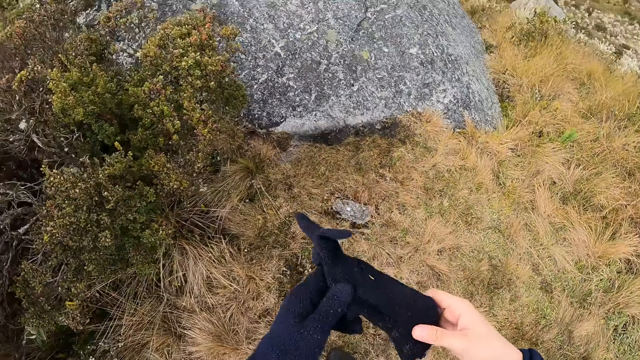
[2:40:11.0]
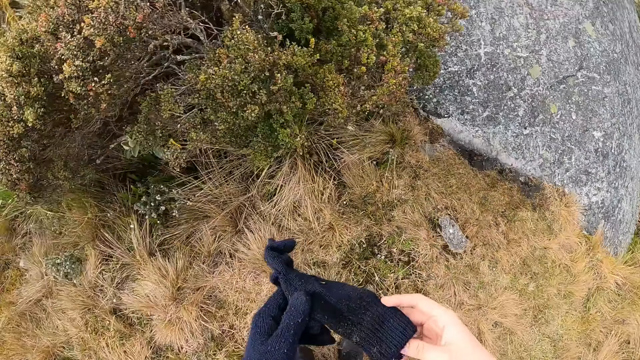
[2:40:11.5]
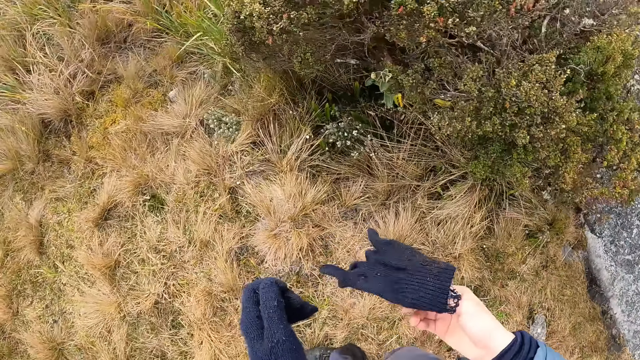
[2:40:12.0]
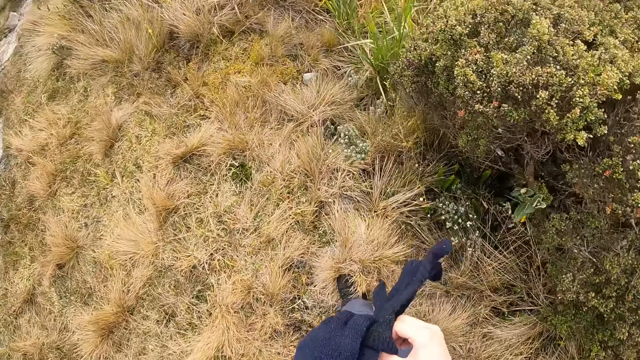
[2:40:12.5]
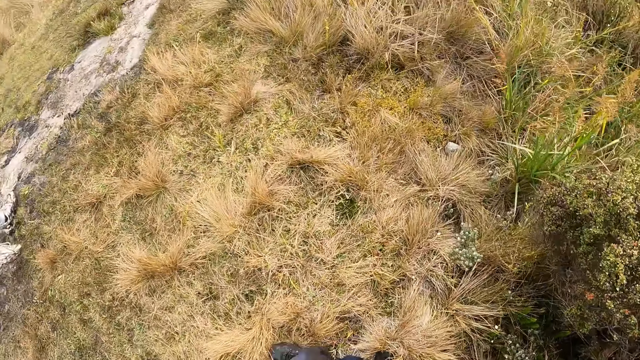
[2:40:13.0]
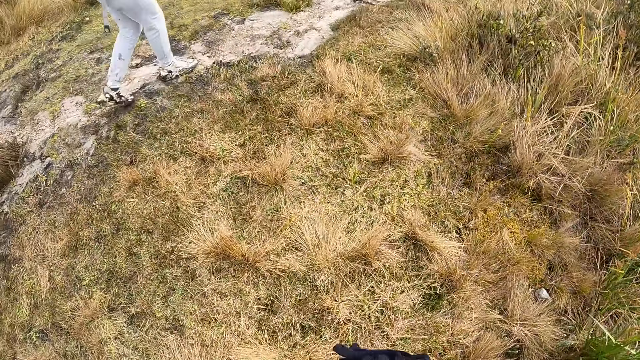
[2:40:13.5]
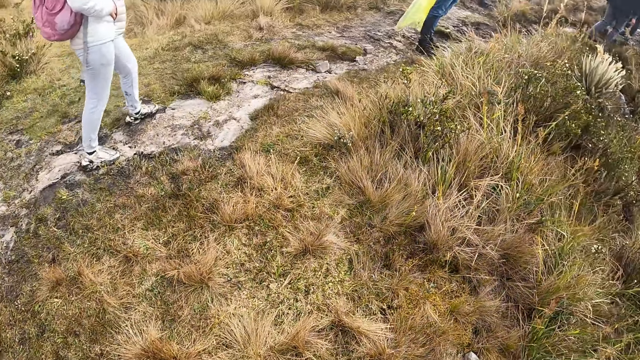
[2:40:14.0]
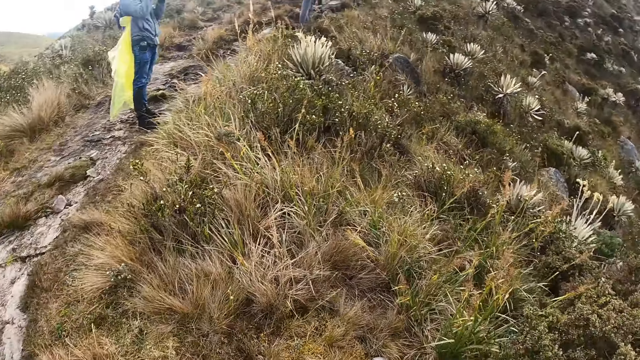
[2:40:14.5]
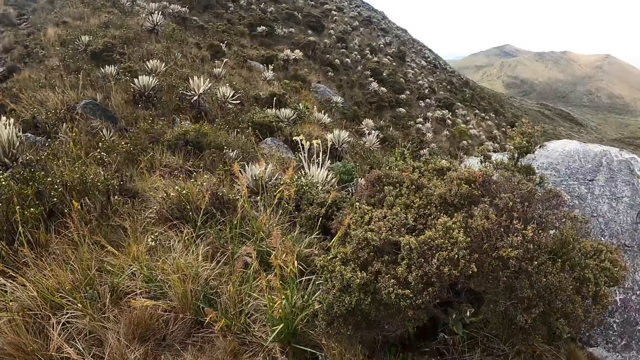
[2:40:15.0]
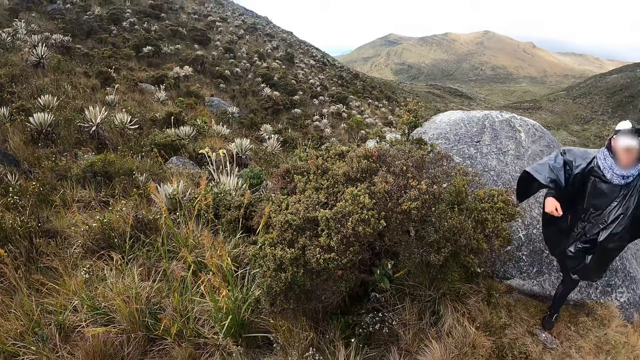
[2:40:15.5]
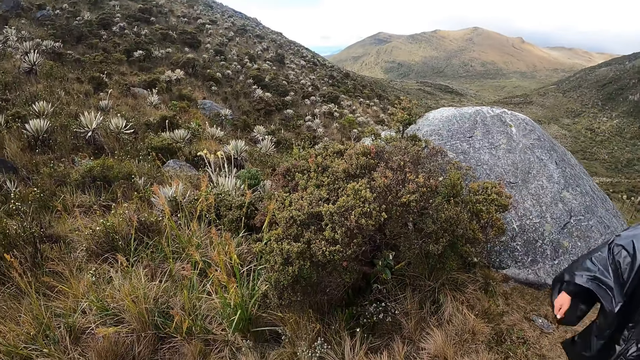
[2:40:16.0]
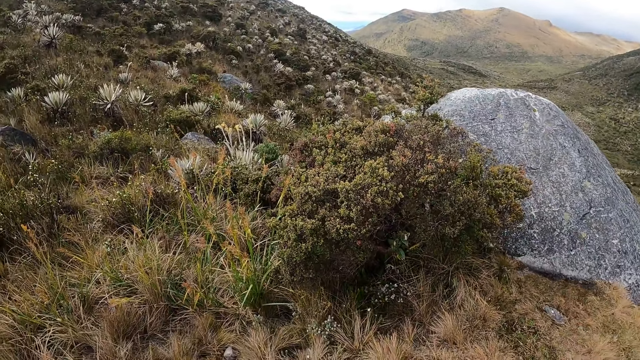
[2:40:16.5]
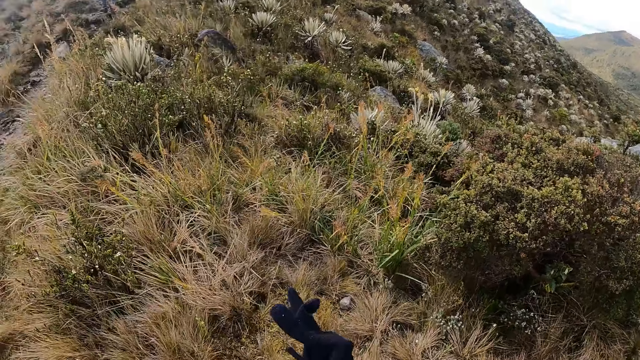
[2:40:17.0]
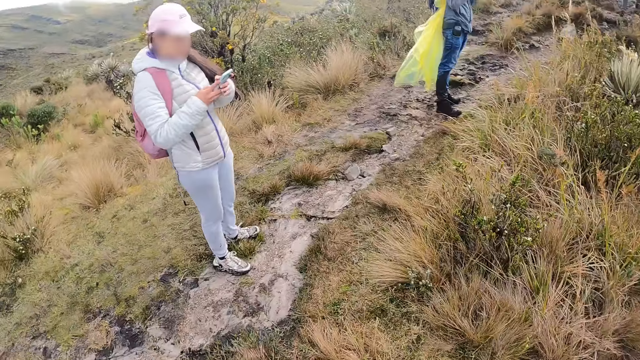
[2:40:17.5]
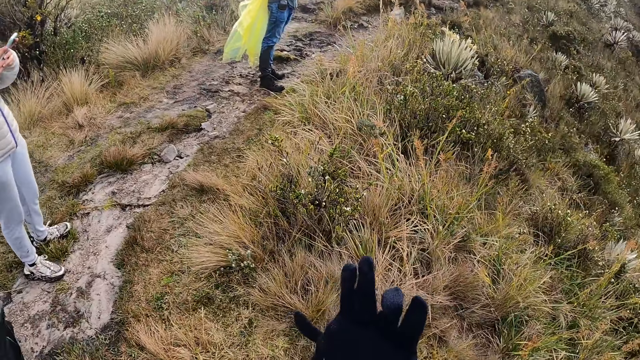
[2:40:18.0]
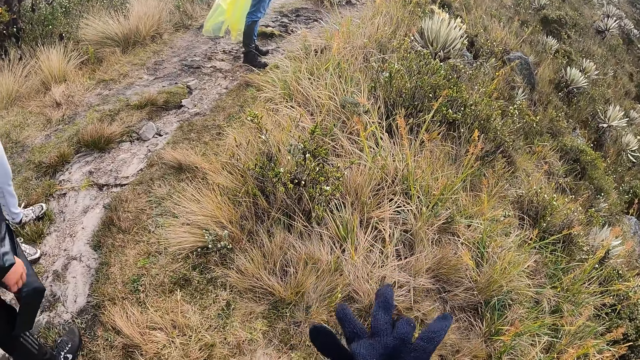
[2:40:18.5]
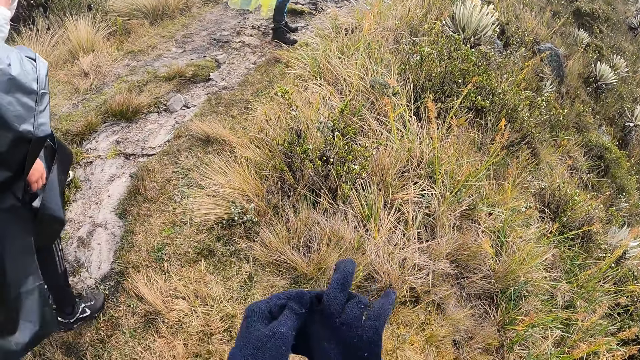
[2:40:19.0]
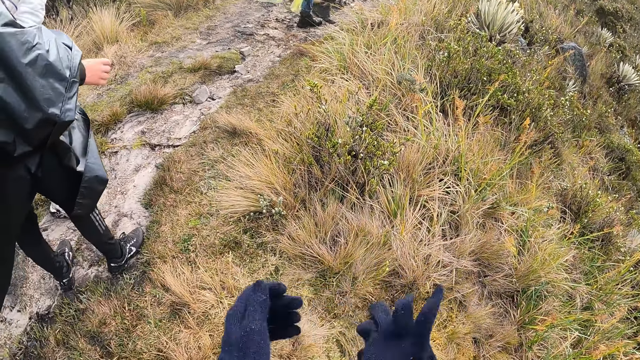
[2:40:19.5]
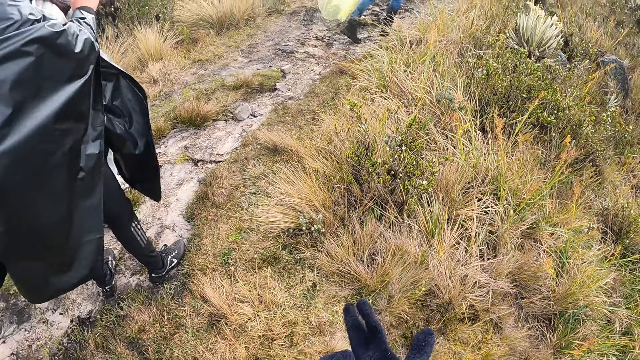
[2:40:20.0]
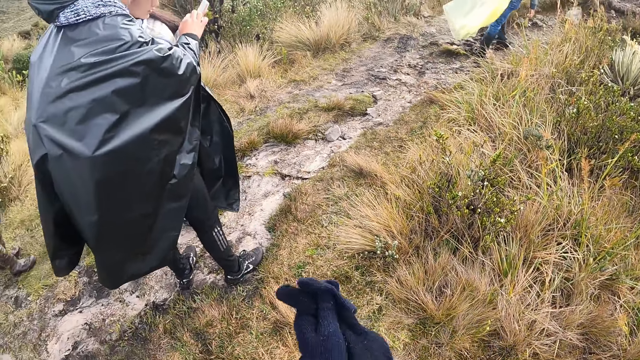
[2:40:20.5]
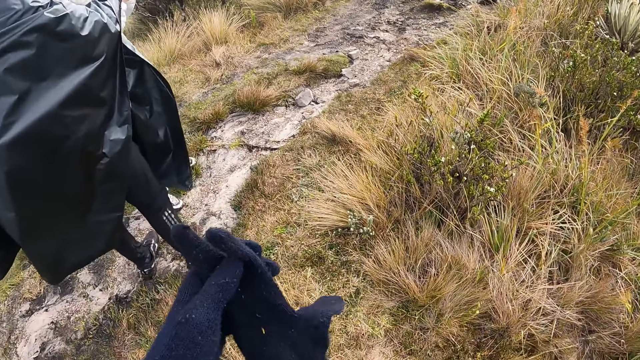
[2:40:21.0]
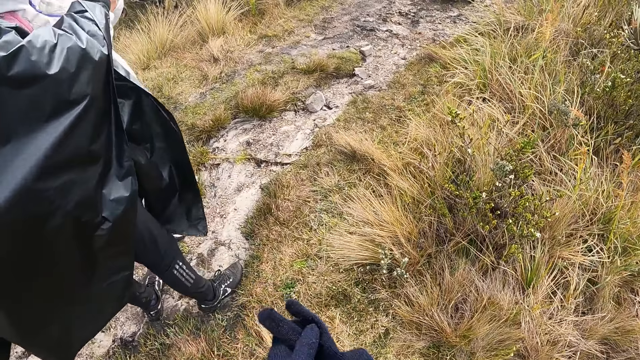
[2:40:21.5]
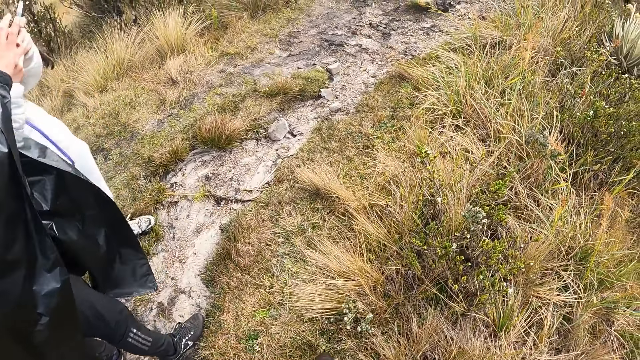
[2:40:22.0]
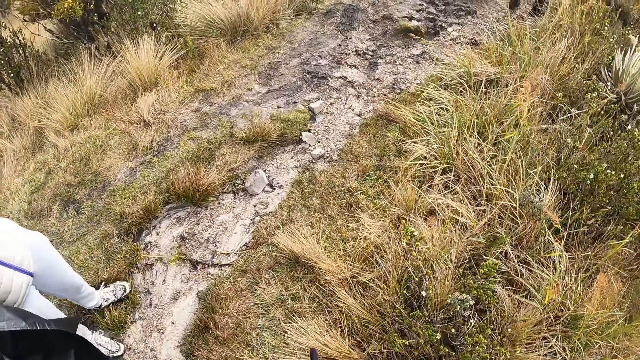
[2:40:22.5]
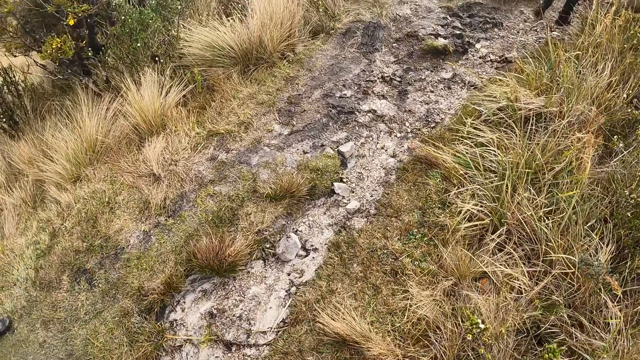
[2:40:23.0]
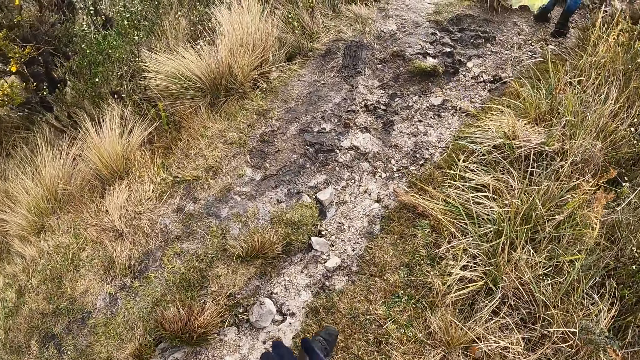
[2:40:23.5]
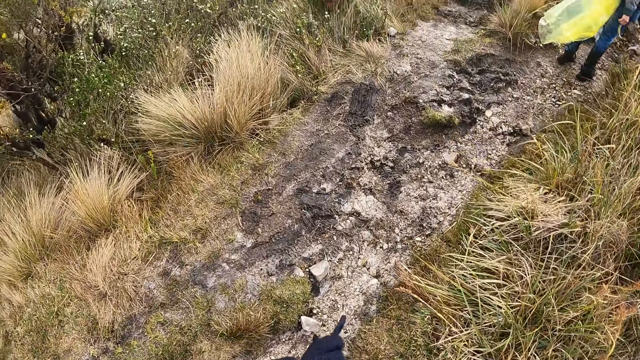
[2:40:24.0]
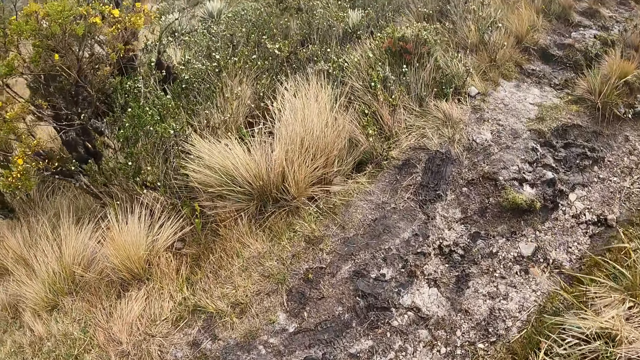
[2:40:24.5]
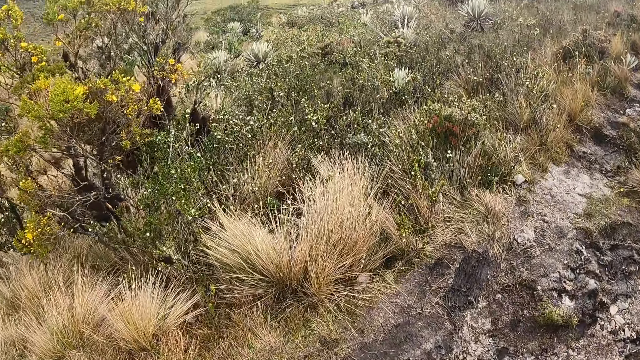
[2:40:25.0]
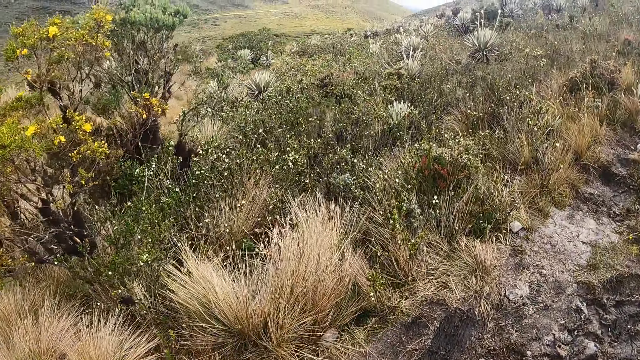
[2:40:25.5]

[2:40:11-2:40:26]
The camera wearer turns around. They adjust a glove. They wear the glove. They look around the compound. They turn around. A person walks down the stone. The camera wearer walks around. They adjust the glove. They walk around the compound.

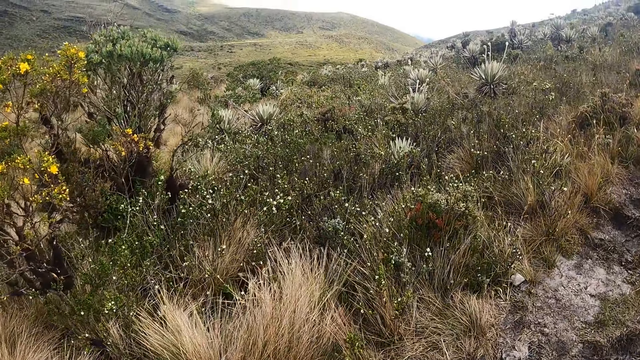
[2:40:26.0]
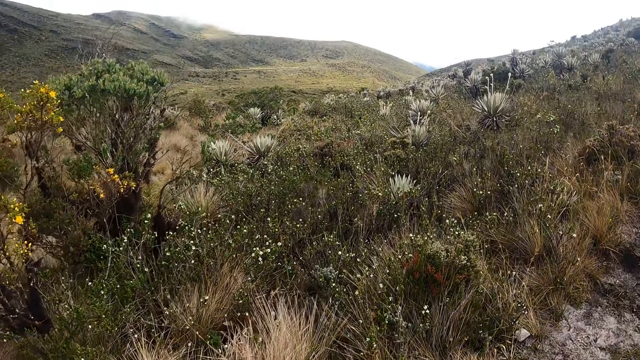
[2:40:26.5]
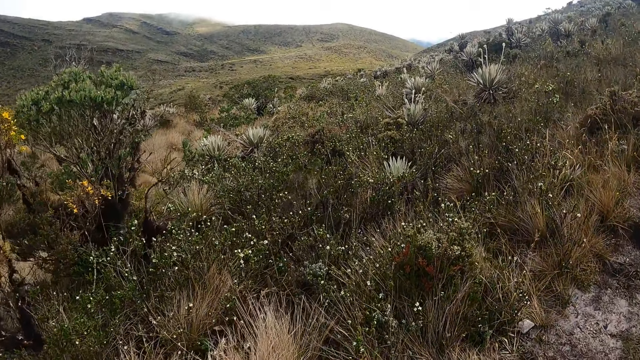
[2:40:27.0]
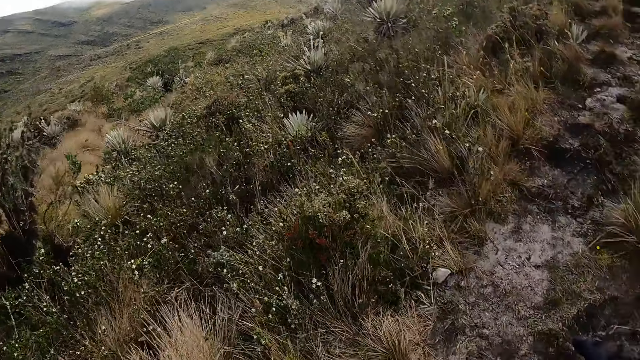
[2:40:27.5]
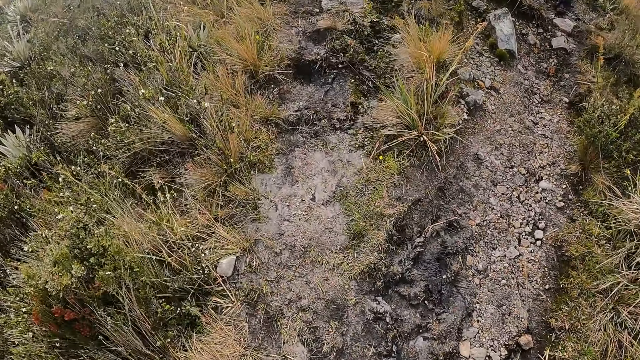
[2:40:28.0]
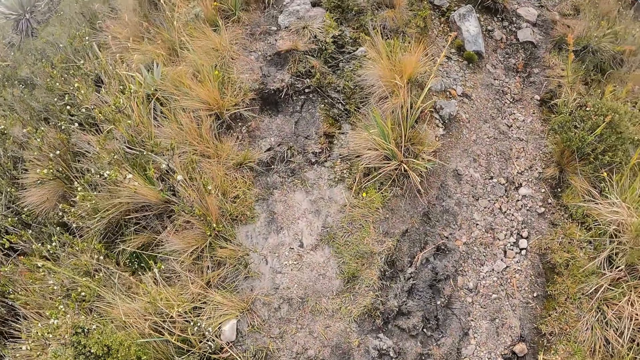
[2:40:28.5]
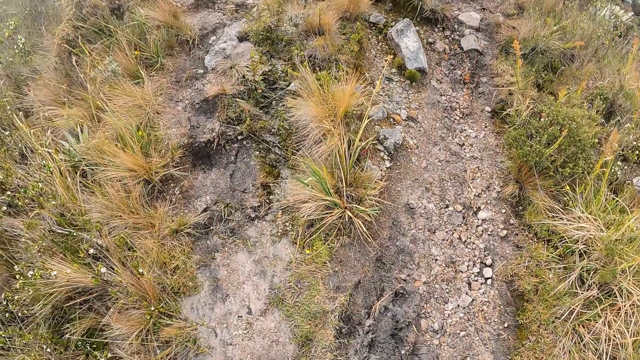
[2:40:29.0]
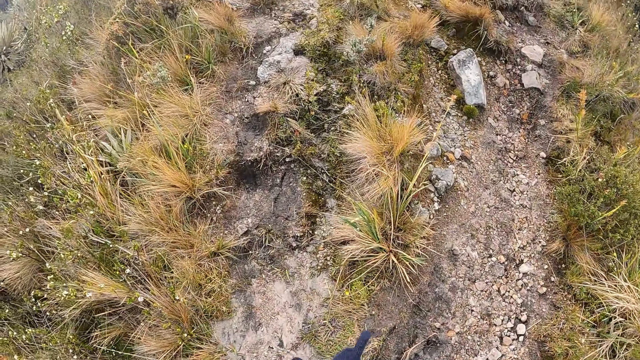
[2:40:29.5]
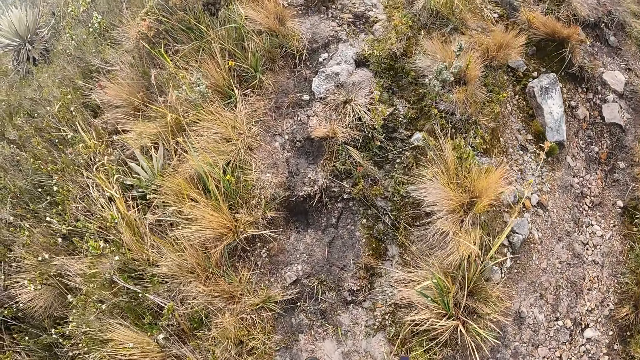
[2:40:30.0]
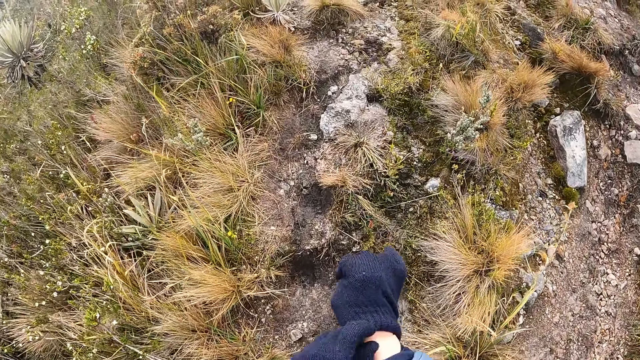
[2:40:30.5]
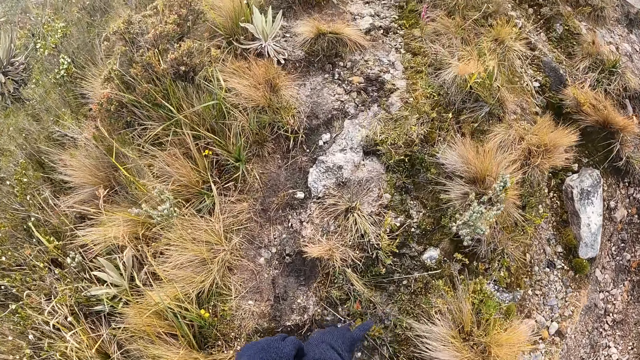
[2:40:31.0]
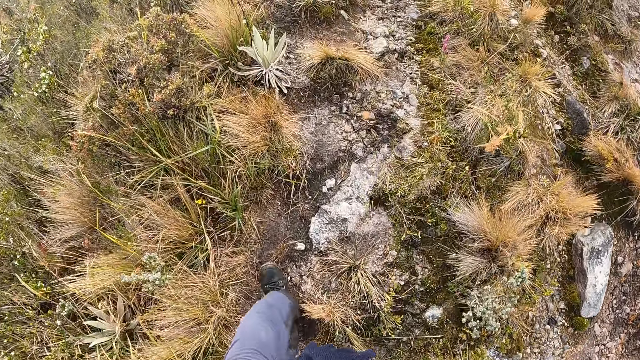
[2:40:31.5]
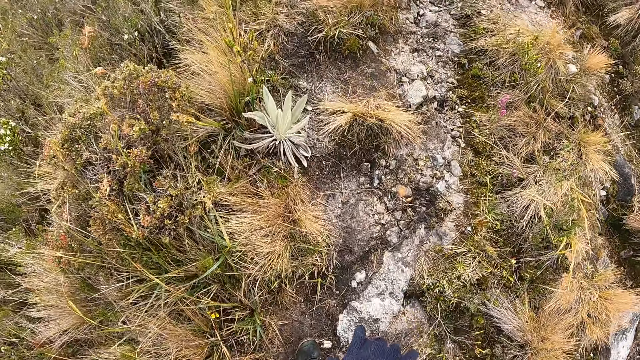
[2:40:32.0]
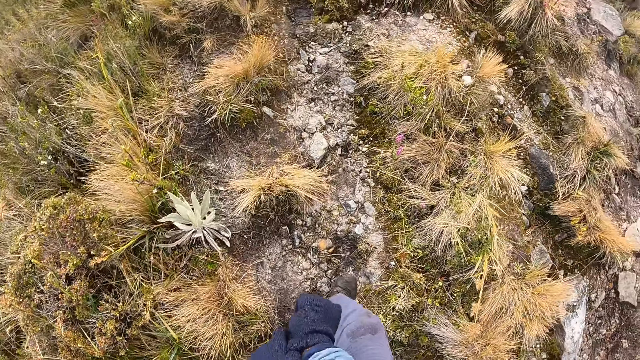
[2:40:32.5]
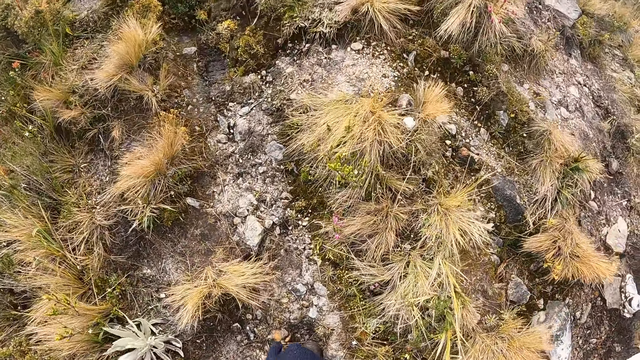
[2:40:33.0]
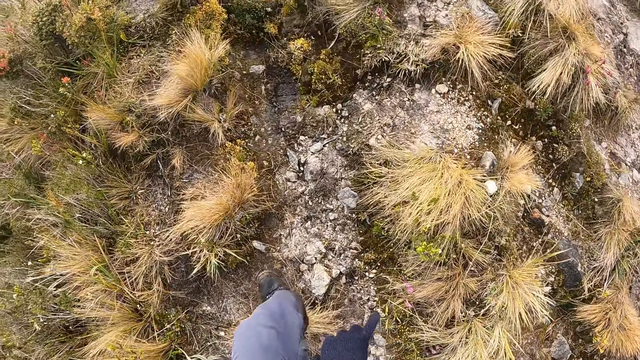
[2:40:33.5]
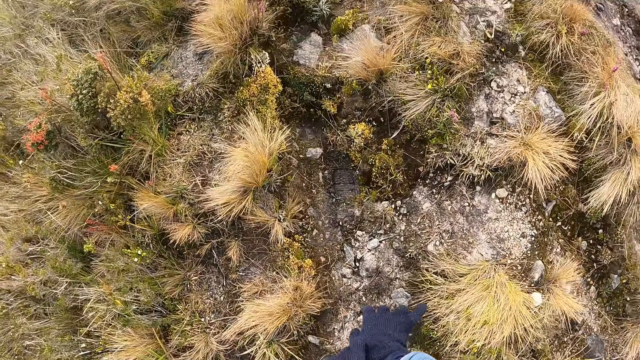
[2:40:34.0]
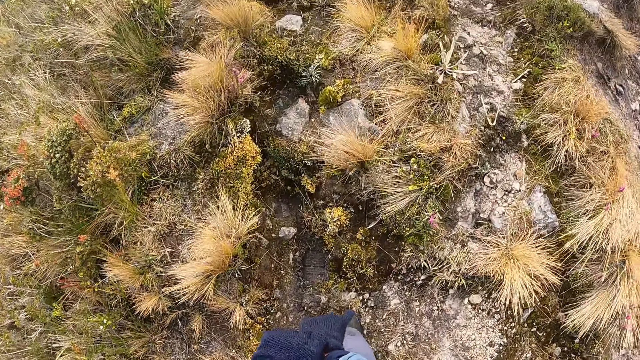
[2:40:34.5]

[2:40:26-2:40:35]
The camera wearer wears a glove. They adjust the glove on the hand.
